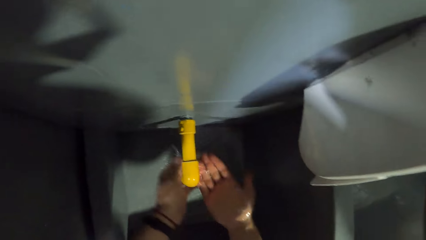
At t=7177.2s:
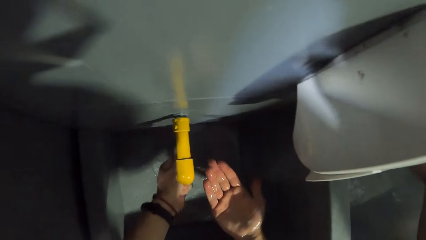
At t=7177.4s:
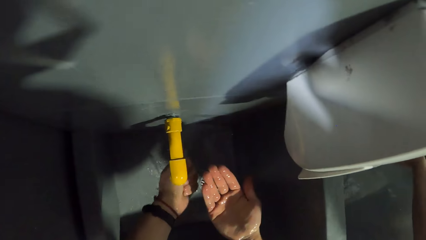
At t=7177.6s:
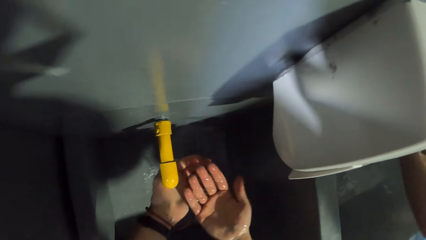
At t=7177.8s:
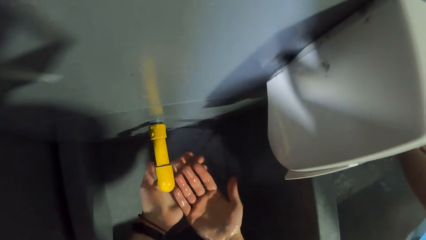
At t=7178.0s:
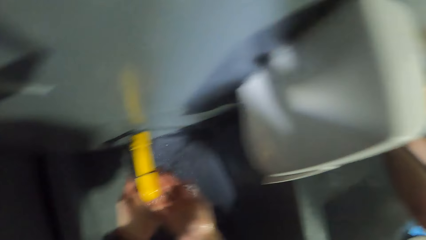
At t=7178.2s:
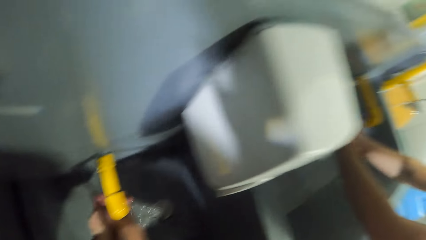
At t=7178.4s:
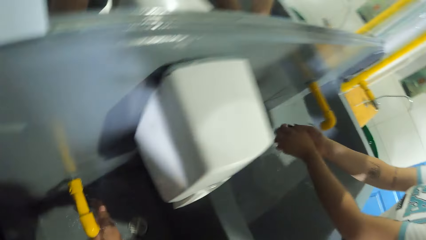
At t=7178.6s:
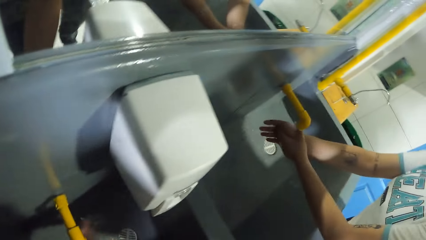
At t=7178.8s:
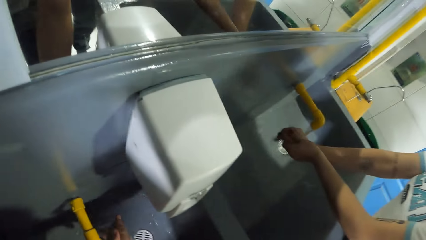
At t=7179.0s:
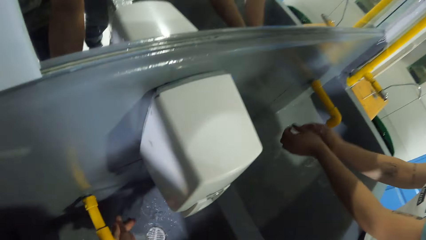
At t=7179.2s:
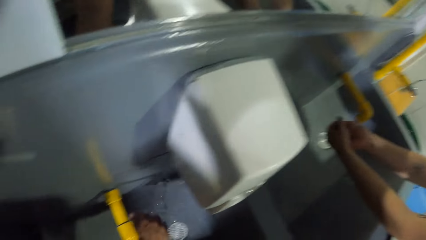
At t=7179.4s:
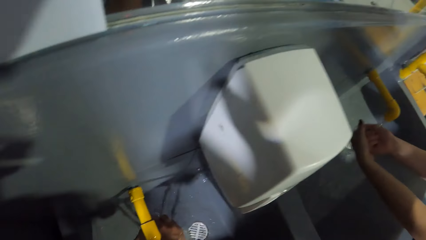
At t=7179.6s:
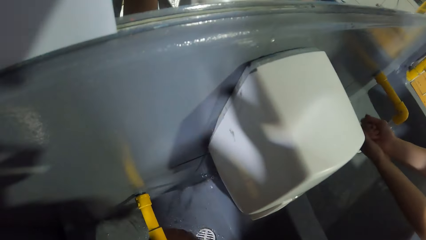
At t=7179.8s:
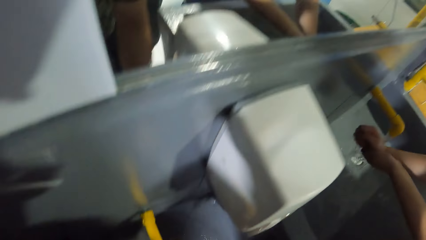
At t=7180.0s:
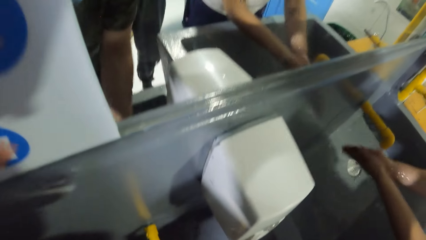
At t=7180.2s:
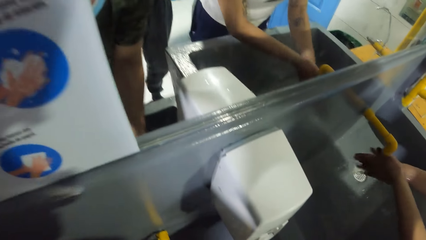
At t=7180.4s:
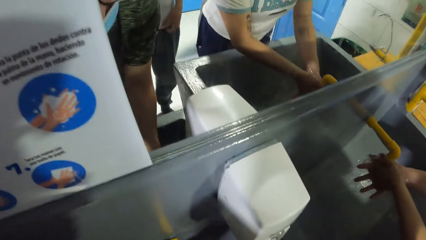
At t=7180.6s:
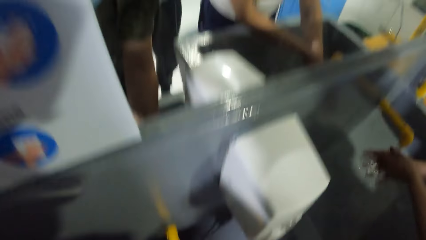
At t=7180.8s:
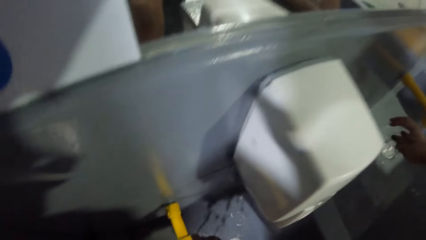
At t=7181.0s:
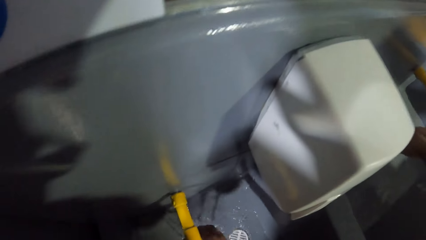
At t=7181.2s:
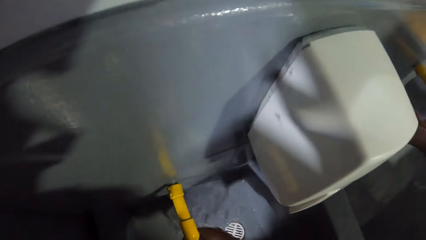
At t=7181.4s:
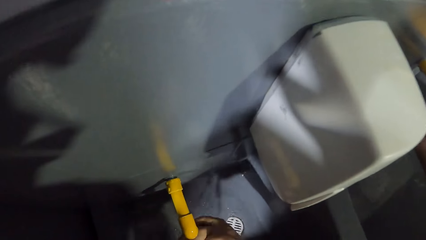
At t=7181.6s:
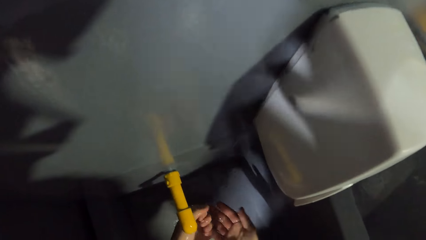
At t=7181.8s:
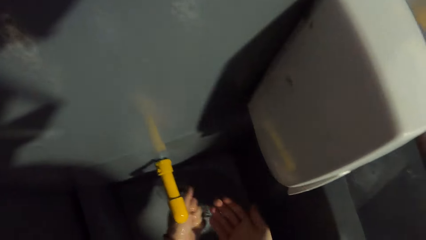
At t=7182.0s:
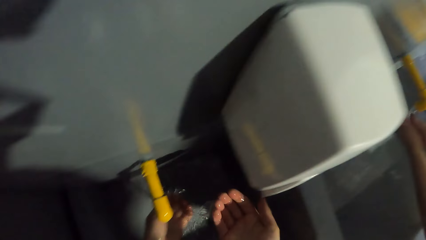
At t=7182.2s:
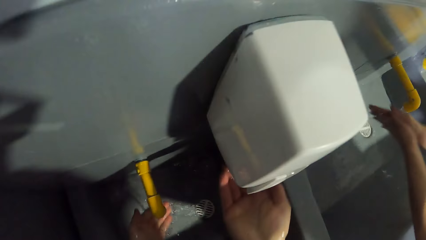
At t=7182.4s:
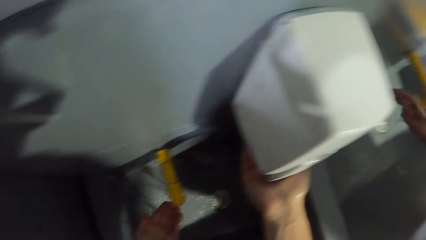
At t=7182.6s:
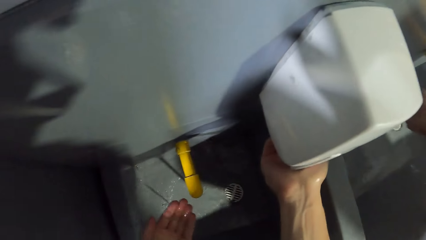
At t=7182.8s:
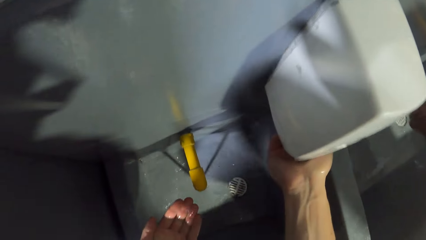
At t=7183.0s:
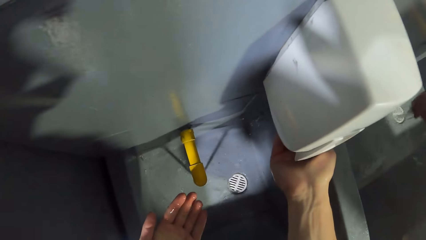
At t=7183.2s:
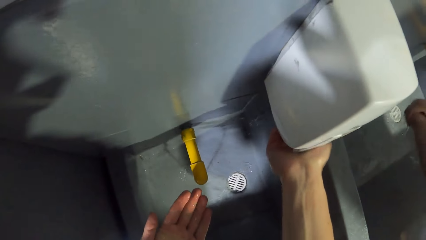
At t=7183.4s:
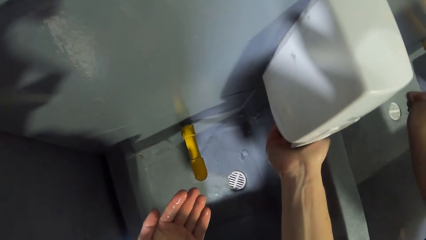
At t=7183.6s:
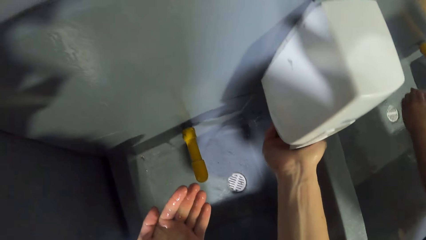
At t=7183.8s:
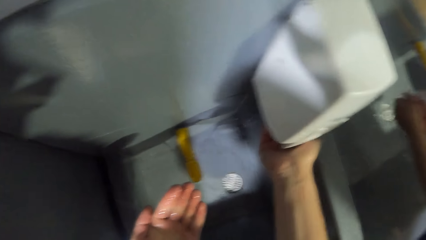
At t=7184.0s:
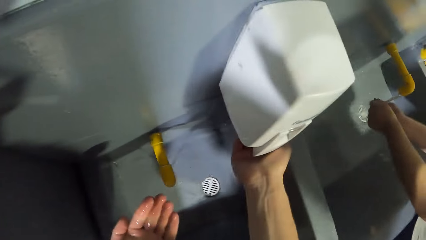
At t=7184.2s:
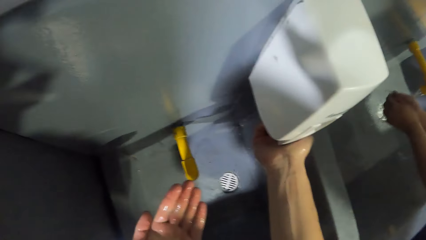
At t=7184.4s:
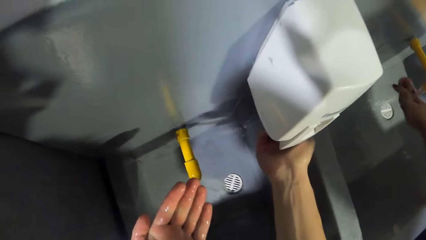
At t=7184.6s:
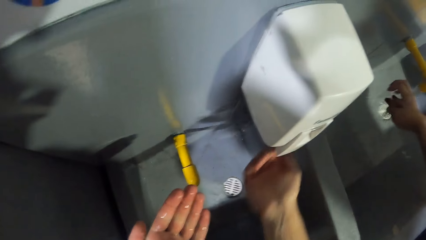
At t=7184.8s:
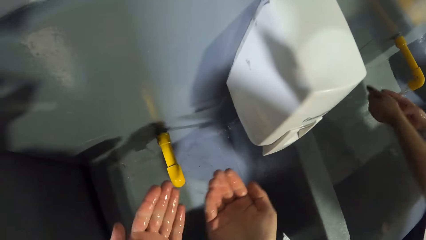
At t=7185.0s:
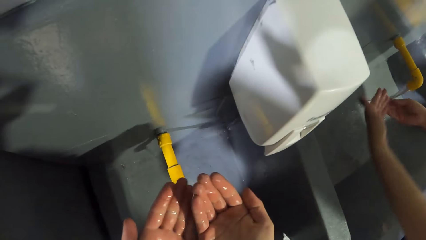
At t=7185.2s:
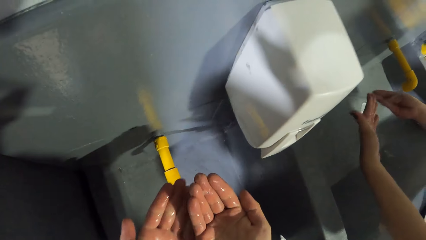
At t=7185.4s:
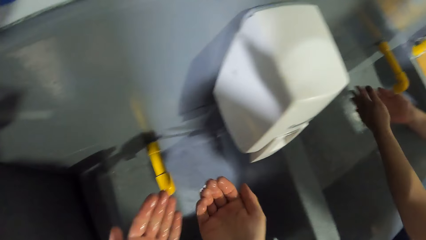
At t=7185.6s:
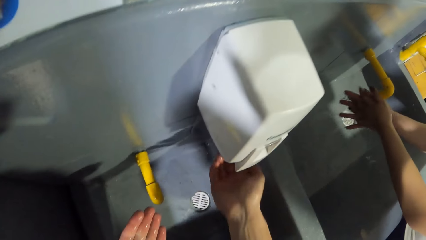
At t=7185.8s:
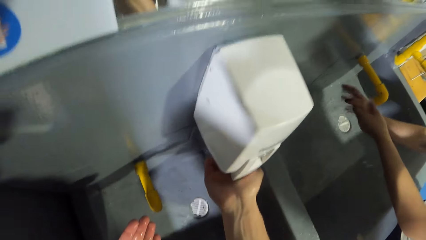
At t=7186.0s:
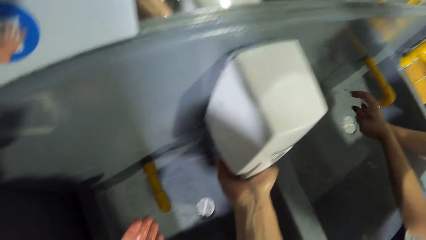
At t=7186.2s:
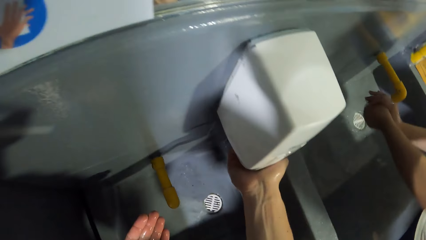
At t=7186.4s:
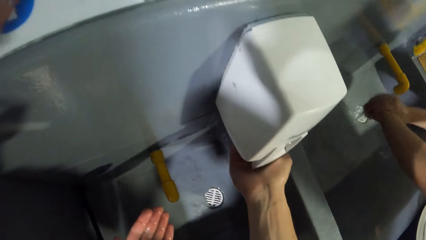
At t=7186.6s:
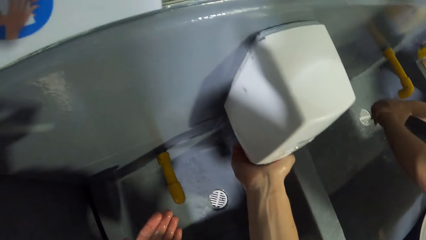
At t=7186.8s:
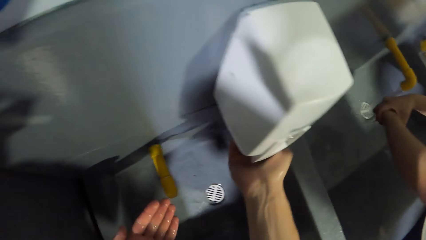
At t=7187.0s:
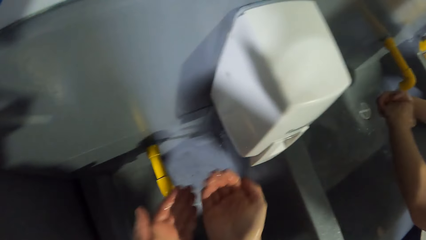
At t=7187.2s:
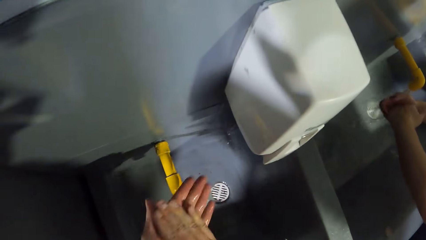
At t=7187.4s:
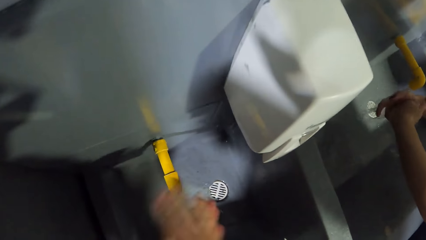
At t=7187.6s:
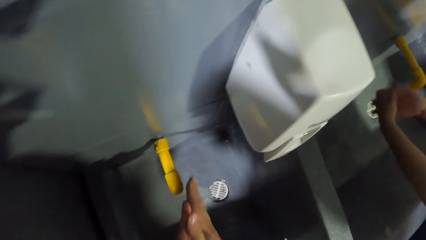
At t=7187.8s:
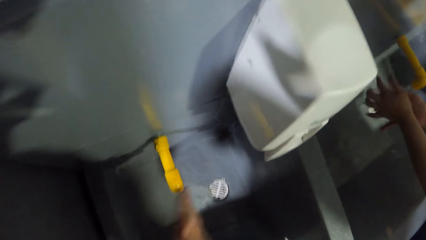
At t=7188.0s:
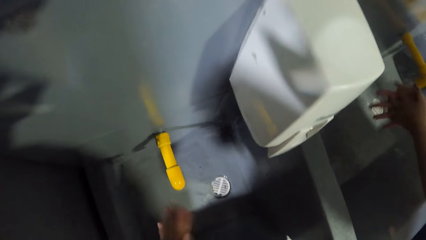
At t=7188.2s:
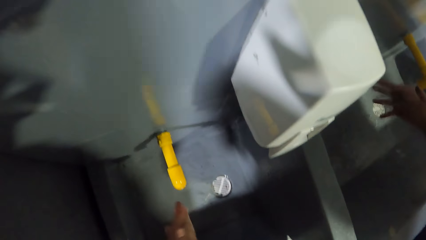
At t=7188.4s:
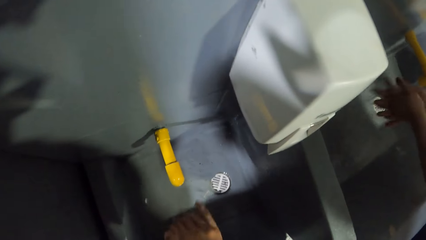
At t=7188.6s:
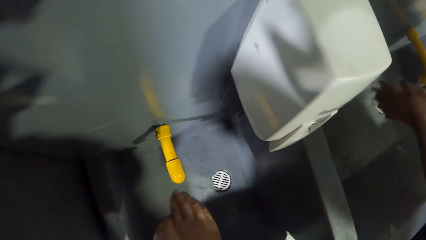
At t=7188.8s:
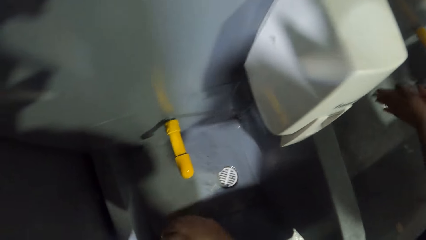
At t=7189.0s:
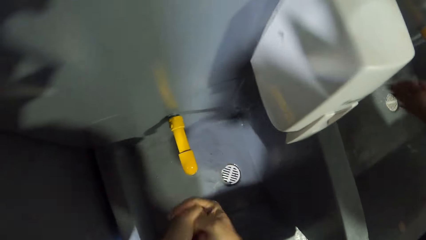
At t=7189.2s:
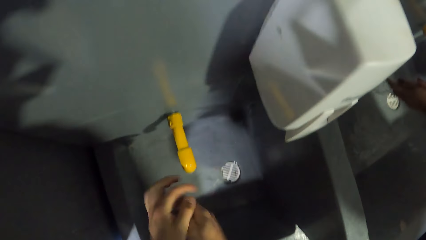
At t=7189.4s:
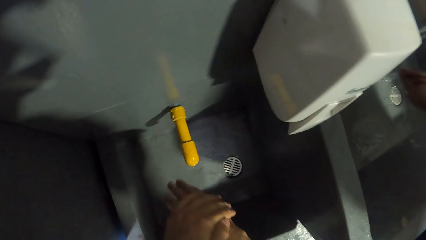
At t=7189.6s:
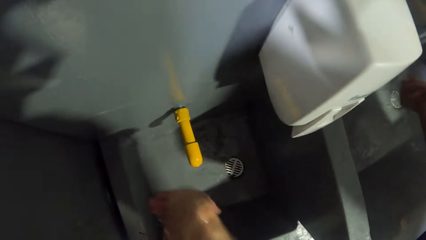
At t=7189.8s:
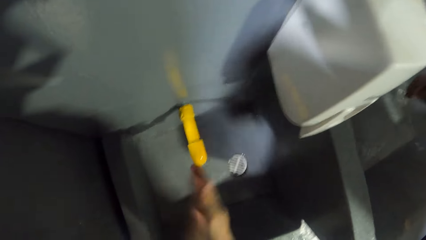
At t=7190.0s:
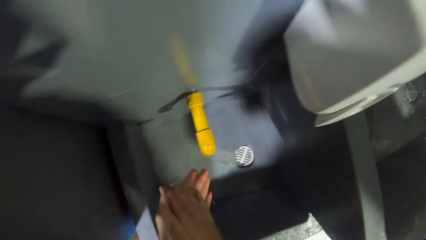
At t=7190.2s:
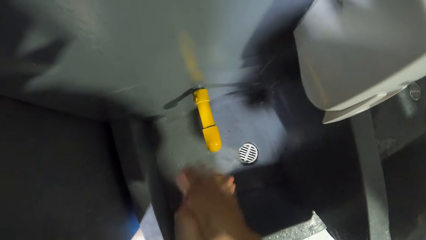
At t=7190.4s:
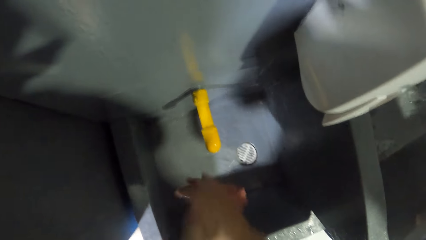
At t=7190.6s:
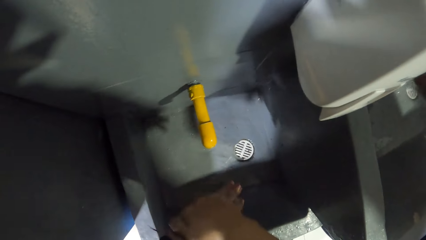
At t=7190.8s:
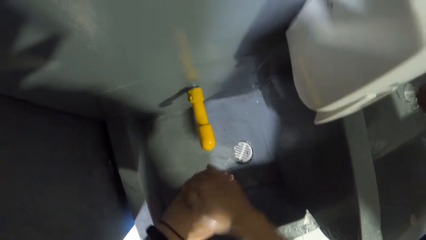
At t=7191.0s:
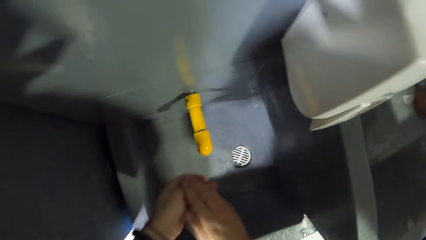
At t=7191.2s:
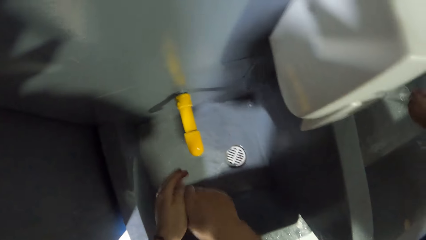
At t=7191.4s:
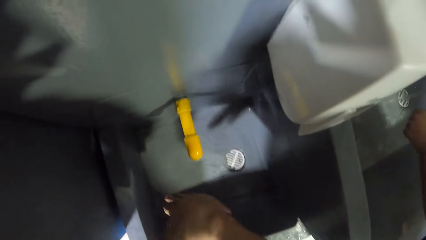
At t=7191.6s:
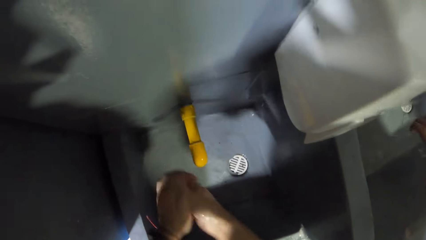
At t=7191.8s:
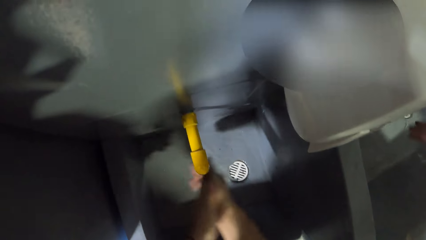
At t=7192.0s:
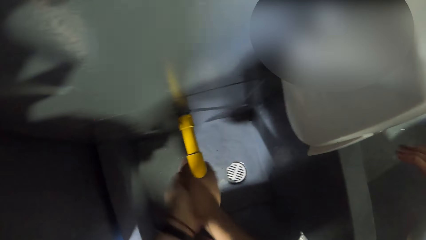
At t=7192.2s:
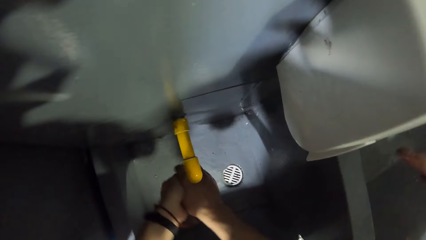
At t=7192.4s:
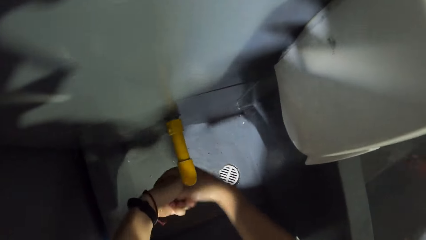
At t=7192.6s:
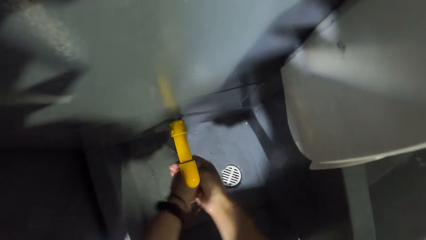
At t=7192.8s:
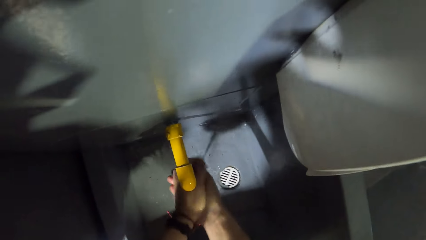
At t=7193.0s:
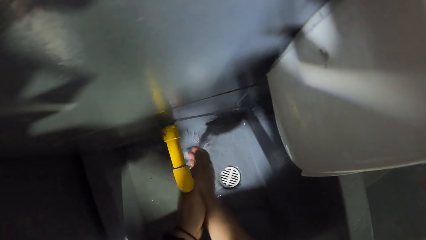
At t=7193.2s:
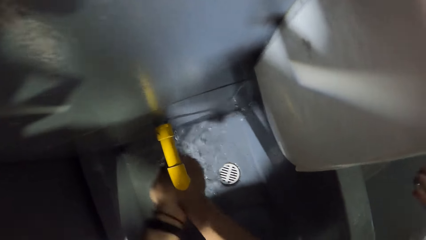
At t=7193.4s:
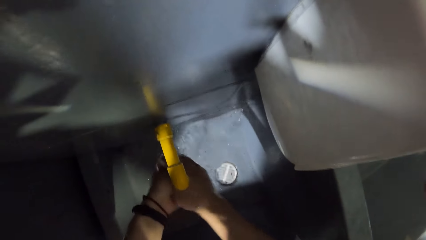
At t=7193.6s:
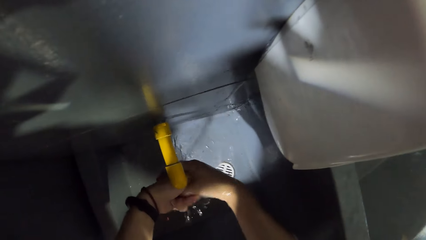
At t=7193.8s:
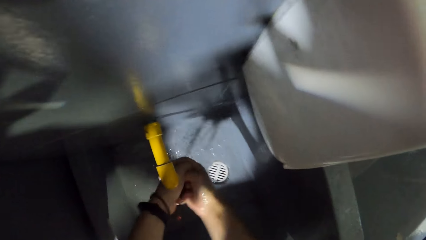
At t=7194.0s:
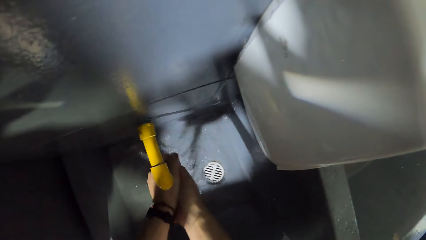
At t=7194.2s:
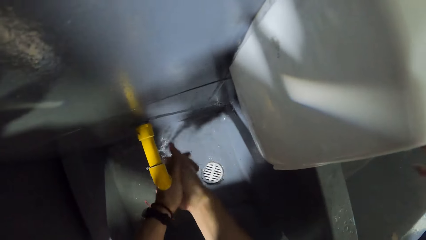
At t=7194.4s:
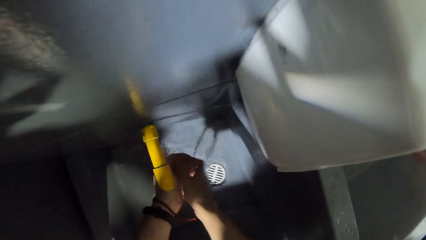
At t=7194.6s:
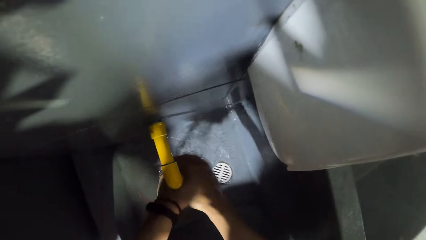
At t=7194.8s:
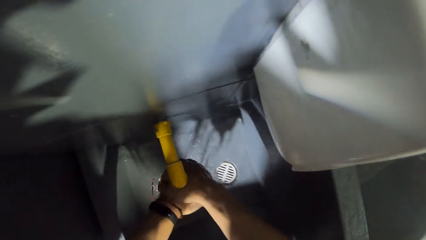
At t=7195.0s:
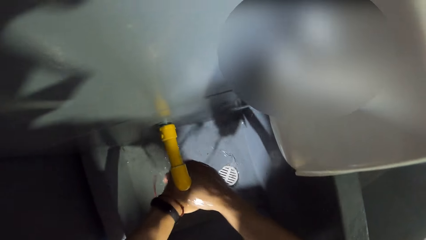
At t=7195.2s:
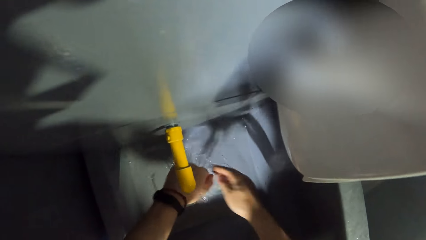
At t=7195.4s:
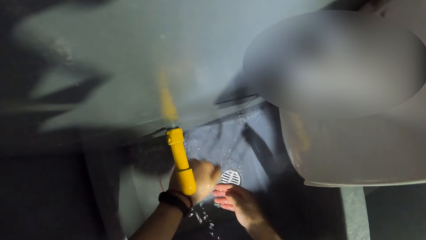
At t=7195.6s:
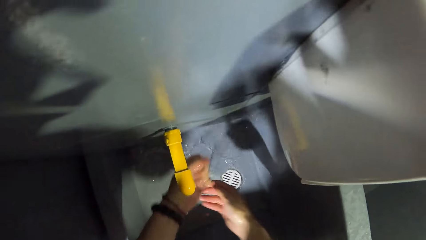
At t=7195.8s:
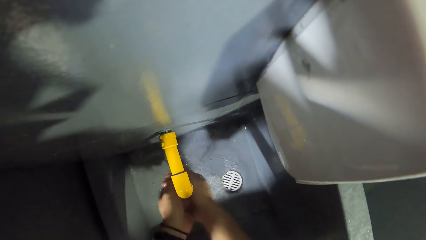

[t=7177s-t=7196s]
A woman washes her hands in a sink under a running tap. The camera wearer presses some soap from a soap dispenser onto his right palm. He rubs his hands. He washes his hands in the sink under the running tap.
